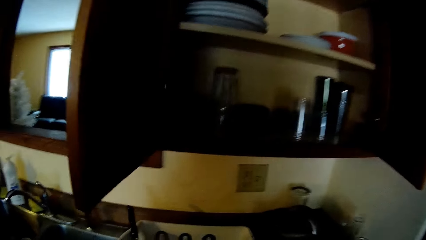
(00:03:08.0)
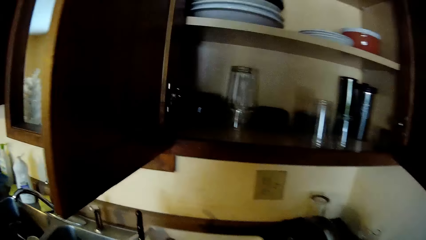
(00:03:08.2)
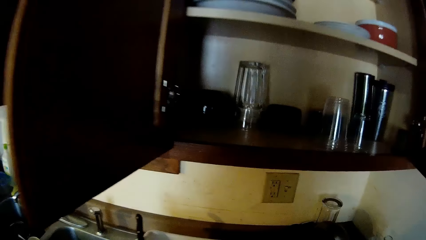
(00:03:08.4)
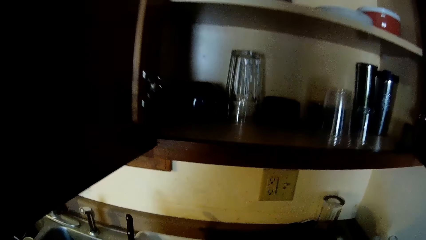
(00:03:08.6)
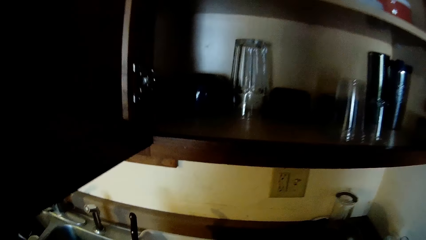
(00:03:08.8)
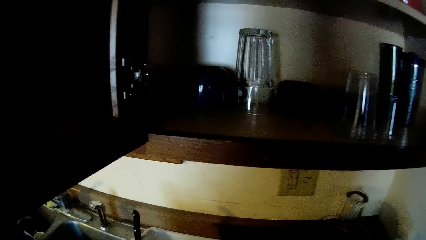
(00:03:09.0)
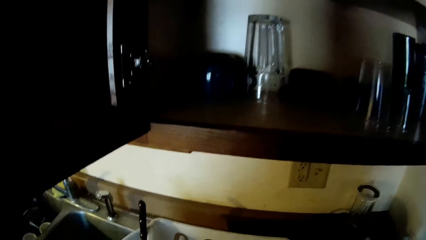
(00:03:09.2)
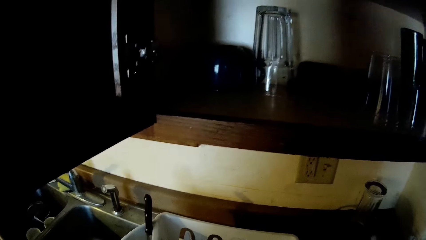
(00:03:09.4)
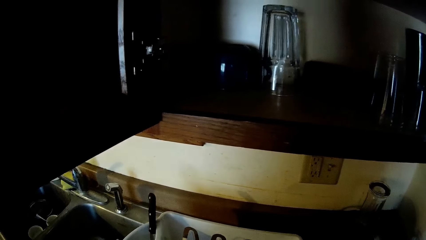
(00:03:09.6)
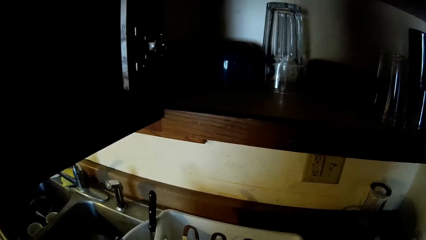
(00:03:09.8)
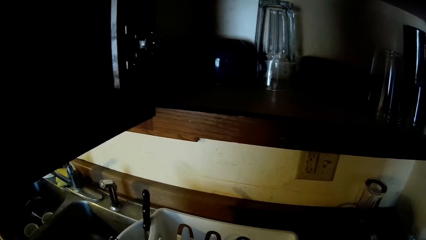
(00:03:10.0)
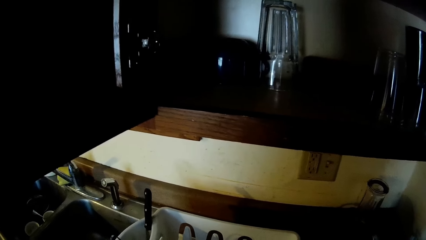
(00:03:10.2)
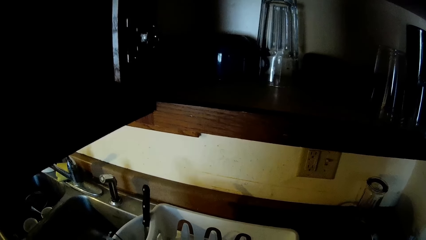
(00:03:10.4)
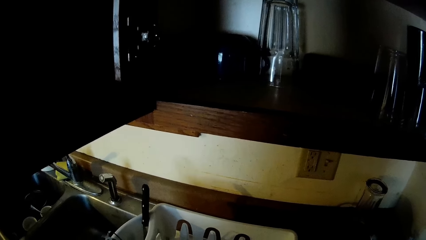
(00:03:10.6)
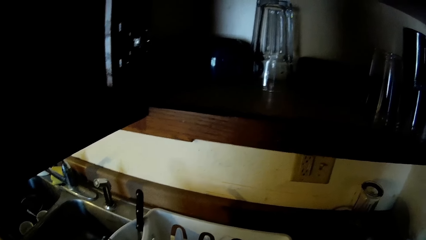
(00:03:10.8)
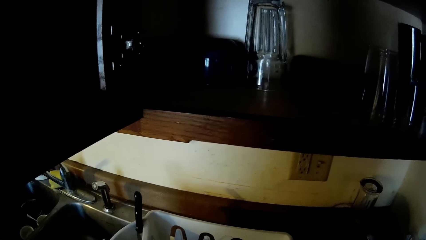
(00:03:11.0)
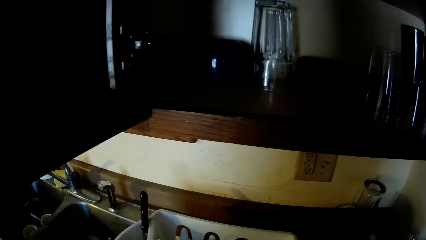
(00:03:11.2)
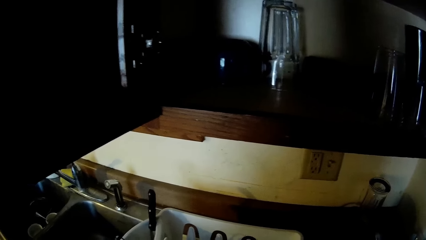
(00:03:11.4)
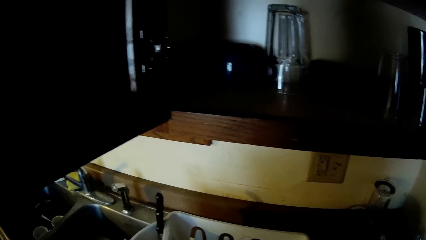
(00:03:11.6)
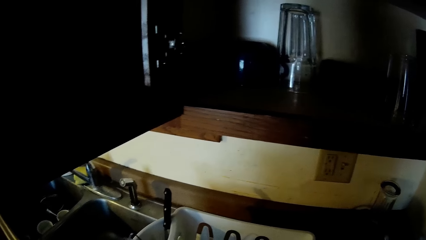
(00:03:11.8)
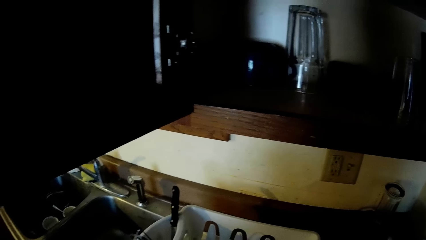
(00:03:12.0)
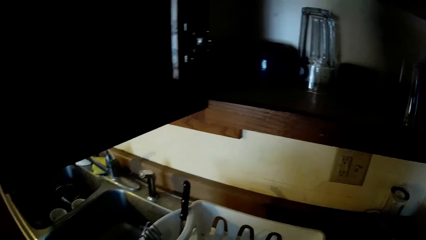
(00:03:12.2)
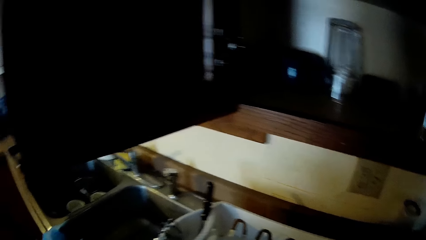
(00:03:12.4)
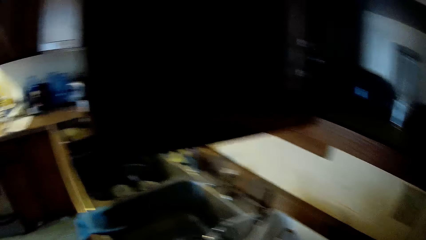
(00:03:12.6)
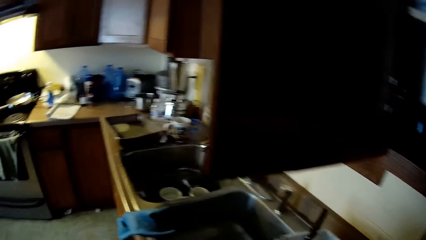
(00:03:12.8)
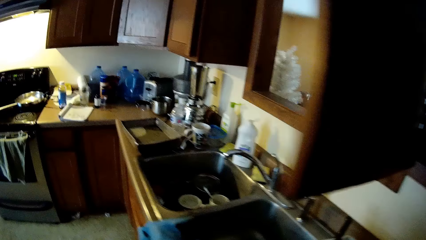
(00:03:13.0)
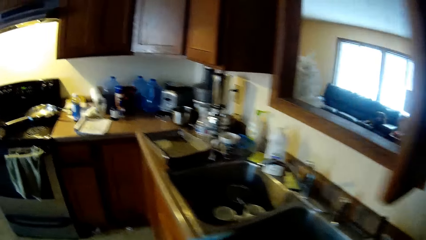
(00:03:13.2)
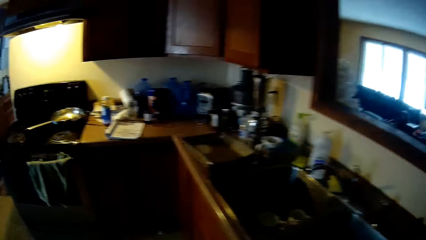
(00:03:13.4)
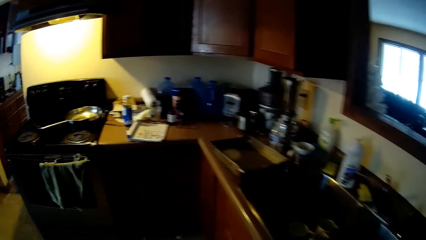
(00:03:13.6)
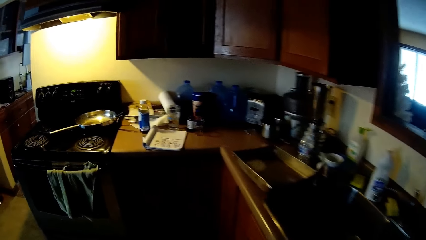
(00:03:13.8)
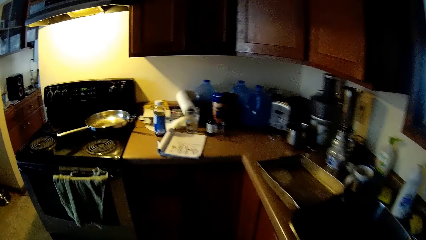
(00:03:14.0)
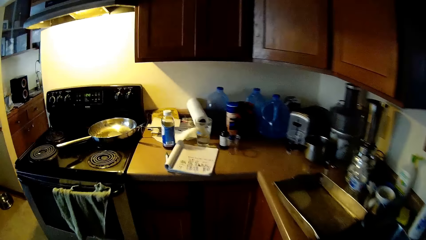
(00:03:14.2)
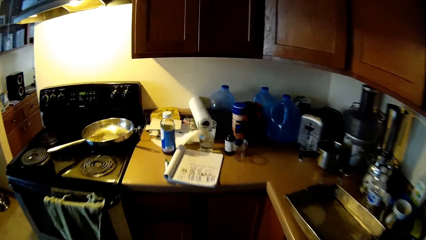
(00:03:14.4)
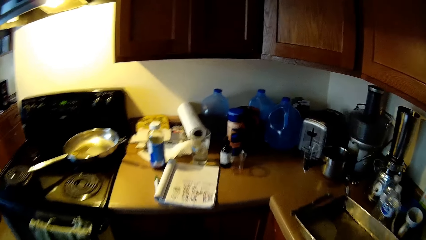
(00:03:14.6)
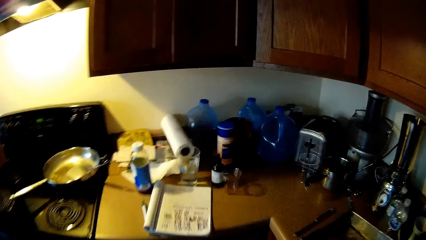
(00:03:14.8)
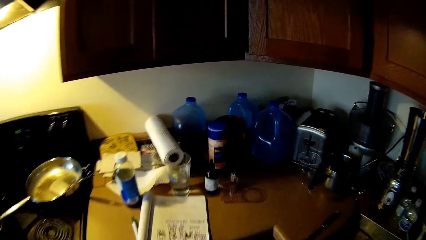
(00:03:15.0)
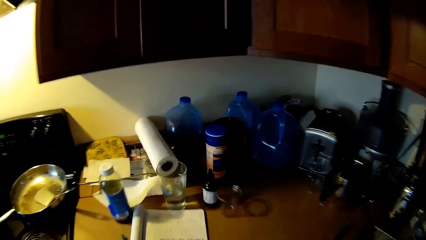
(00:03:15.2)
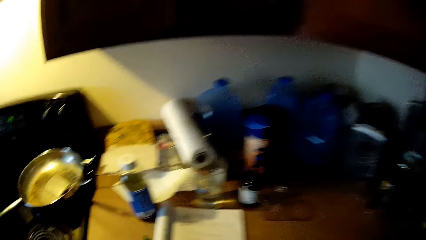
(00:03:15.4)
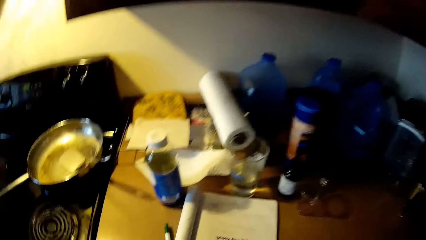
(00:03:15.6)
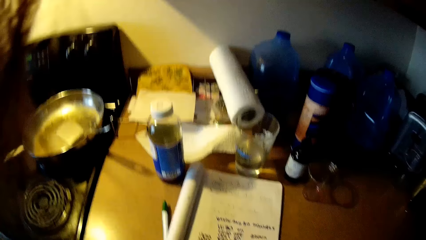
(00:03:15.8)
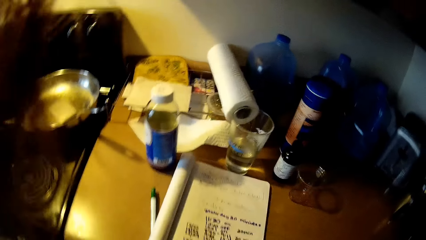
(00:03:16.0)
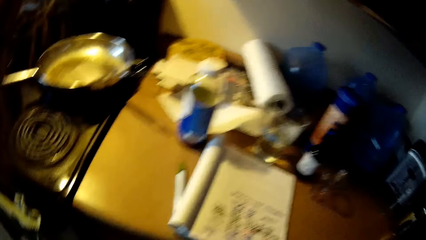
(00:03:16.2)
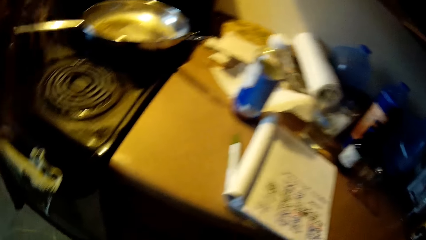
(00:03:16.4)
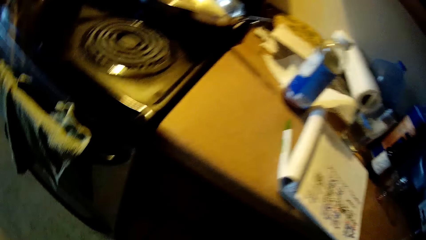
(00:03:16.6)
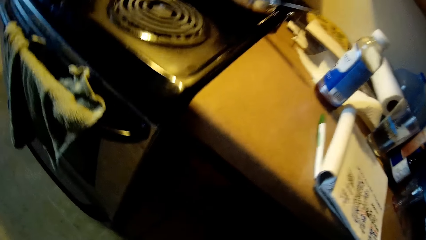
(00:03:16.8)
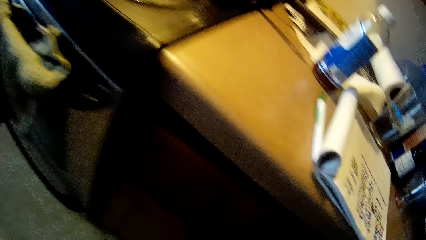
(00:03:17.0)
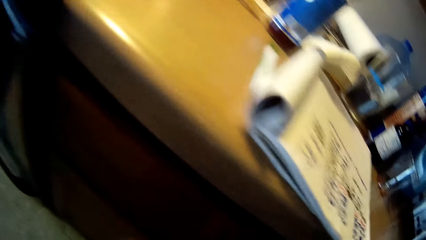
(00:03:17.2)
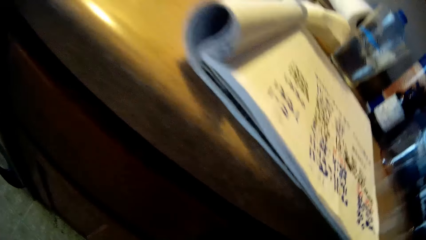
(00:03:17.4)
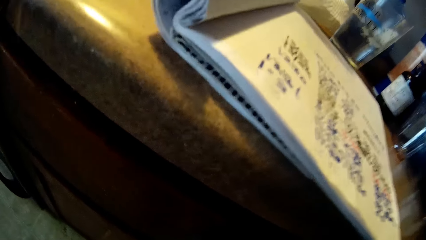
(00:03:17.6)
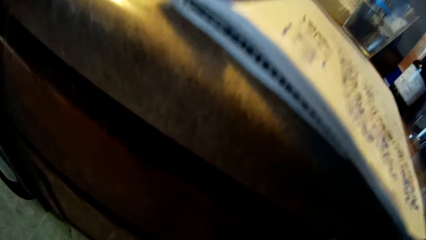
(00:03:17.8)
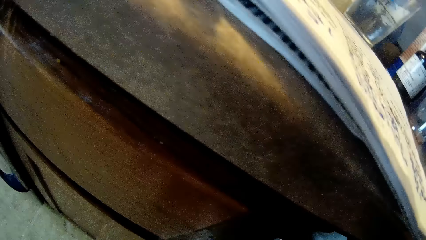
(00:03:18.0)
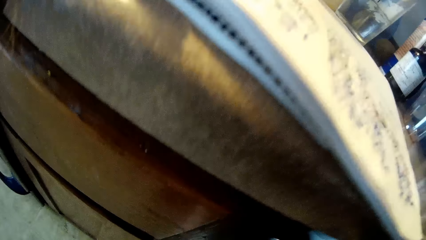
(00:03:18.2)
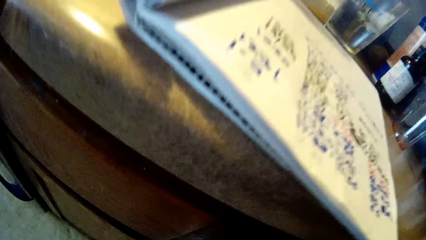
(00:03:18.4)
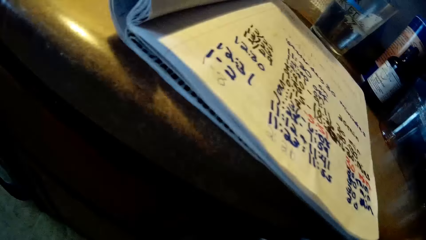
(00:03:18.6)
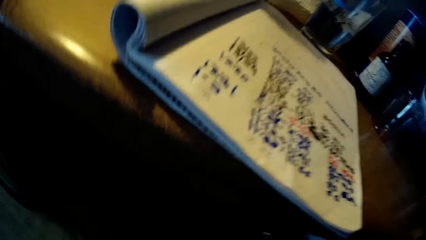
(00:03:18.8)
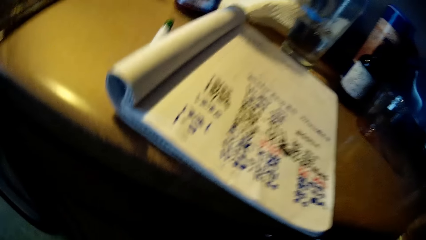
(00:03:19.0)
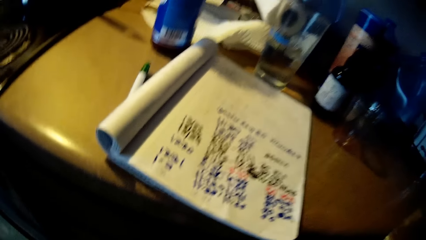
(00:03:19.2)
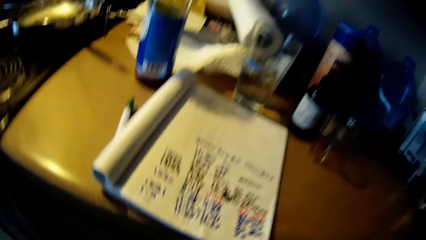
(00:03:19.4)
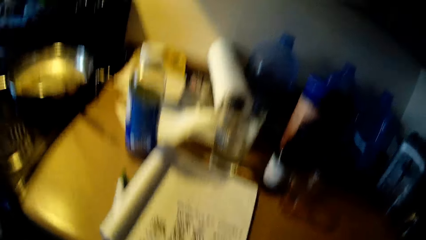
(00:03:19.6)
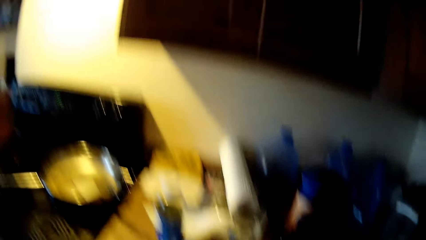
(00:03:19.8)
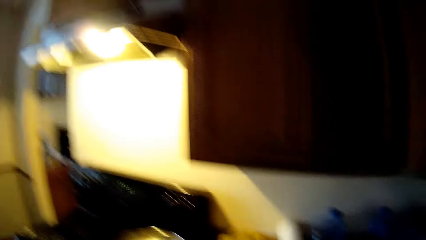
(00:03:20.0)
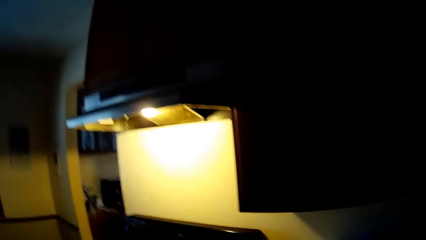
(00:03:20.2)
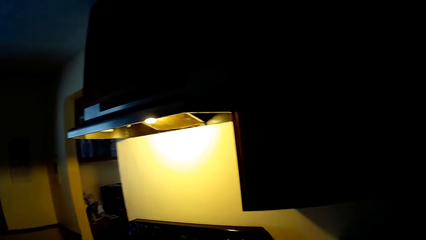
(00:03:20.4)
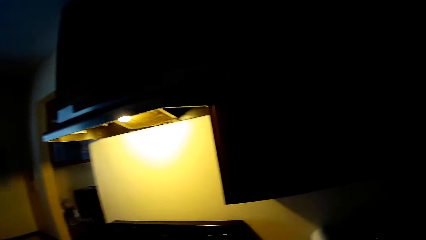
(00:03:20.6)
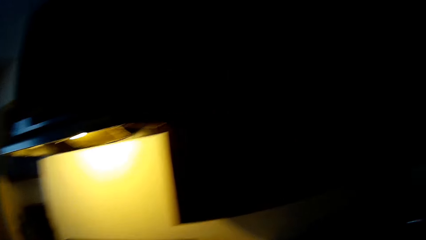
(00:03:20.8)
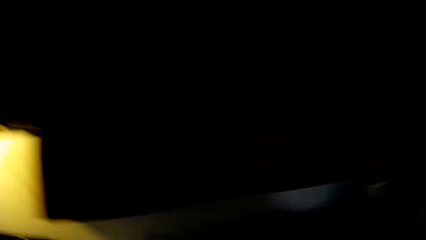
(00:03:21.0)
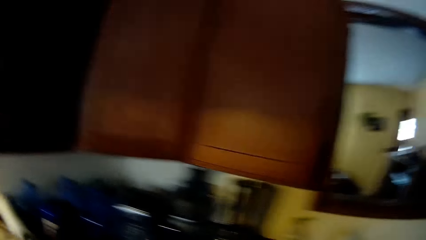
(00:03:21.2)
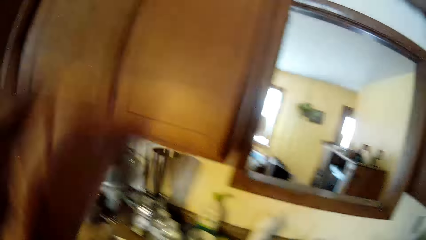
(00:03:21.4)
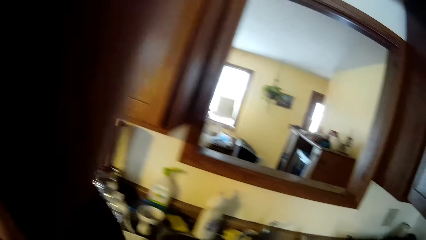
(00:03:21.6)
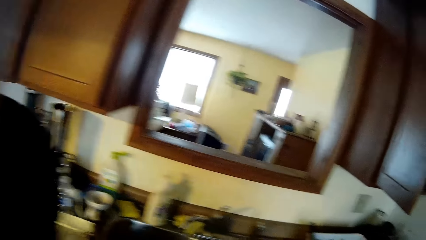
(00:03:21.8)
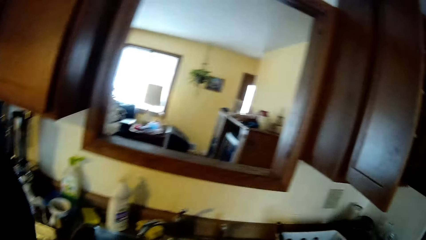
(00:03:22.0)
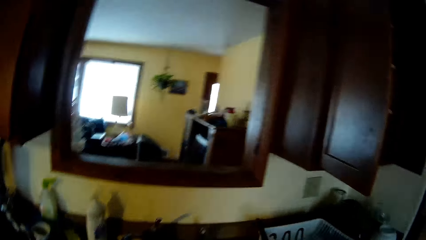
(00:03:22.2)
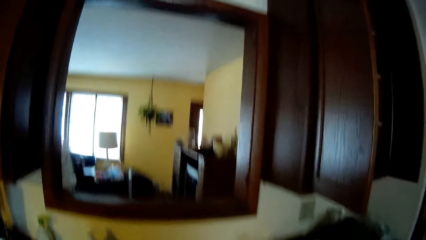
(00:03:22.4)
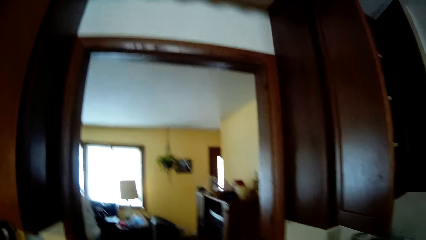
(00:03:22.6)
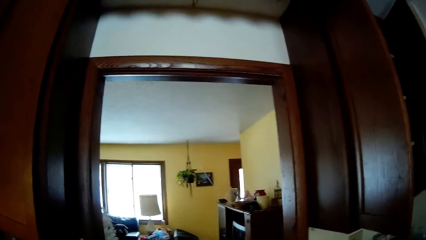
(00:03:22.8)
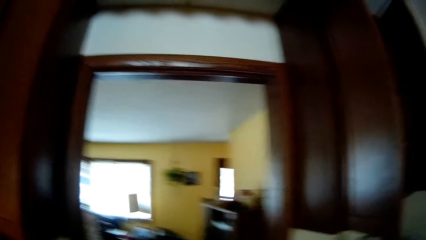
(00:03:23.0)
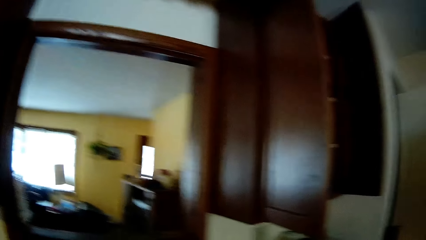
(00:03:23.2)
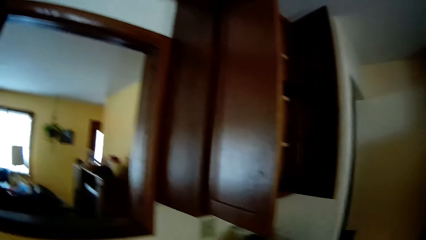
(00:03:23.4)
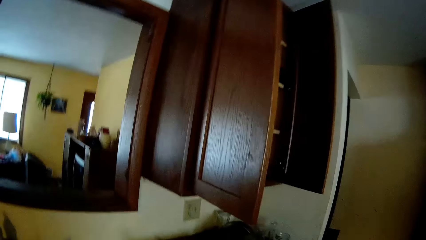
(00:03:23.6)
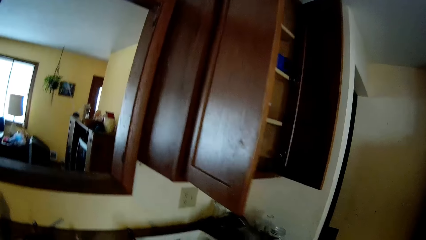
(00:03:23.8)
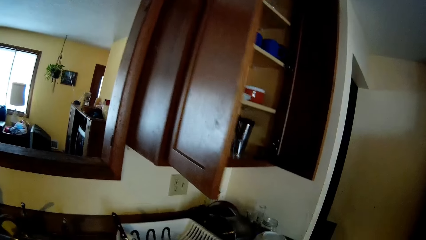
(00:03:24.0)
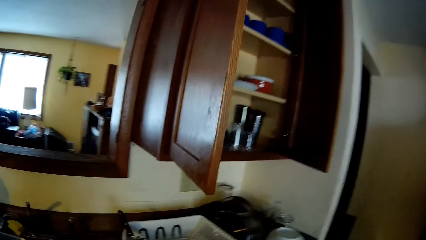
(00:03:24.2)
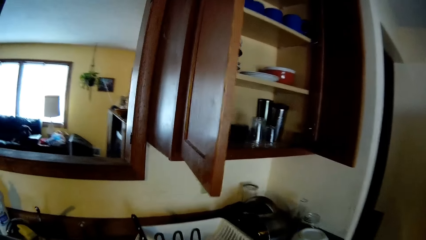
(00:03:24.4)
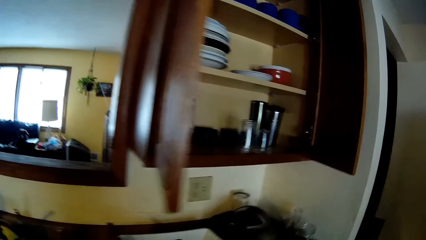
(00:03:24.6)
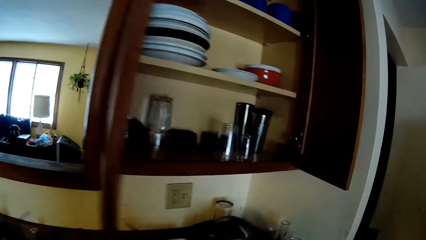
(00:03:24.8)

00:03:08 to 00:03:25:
The camera wearer picks something from the drawer. She lifts her left hand to her face.
